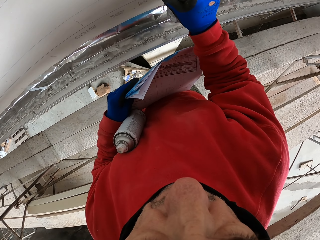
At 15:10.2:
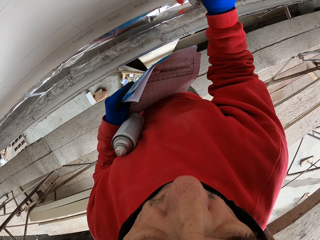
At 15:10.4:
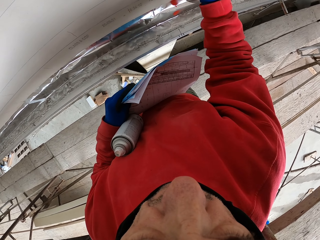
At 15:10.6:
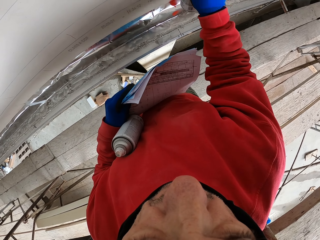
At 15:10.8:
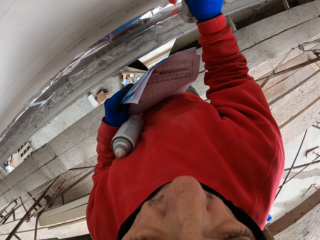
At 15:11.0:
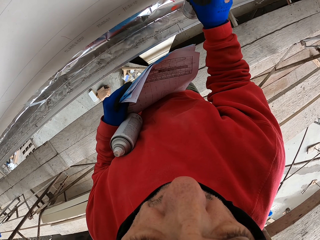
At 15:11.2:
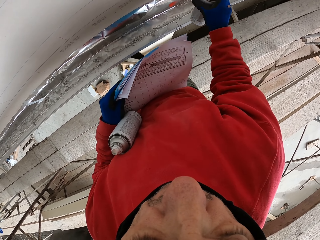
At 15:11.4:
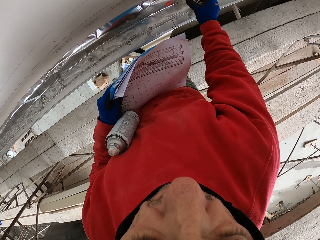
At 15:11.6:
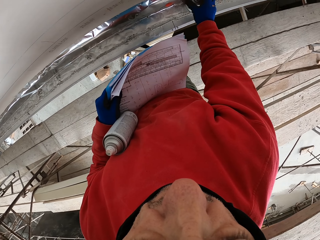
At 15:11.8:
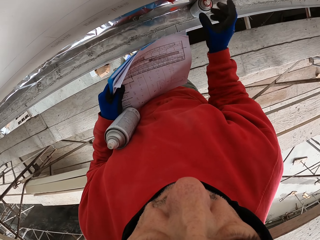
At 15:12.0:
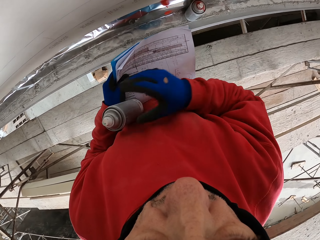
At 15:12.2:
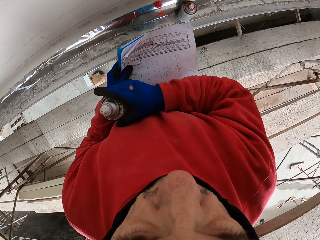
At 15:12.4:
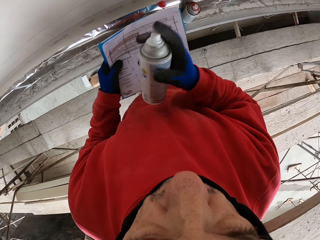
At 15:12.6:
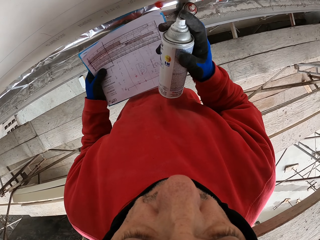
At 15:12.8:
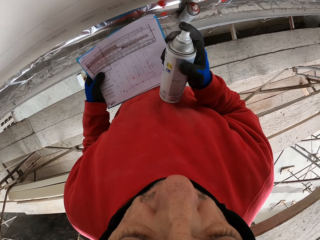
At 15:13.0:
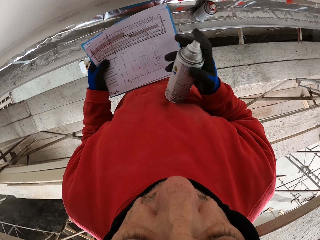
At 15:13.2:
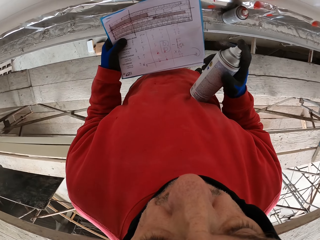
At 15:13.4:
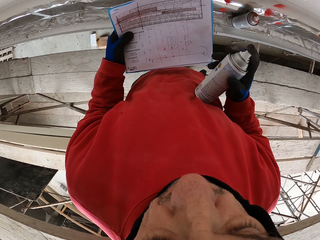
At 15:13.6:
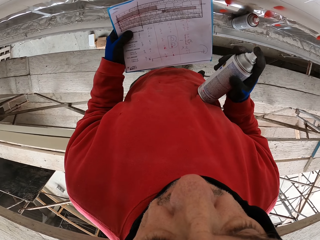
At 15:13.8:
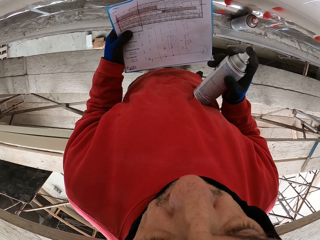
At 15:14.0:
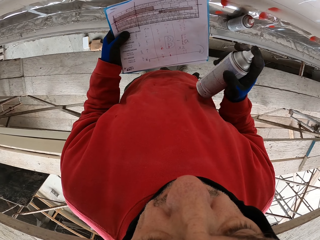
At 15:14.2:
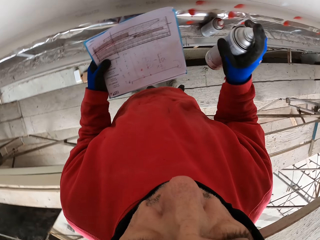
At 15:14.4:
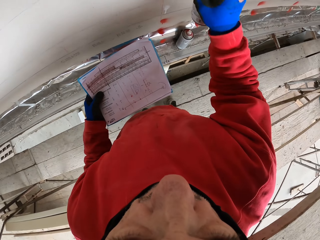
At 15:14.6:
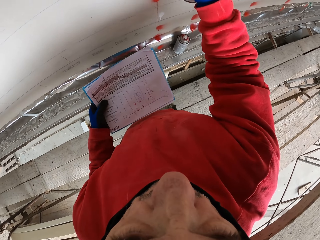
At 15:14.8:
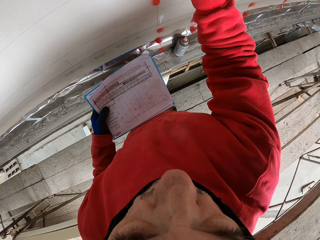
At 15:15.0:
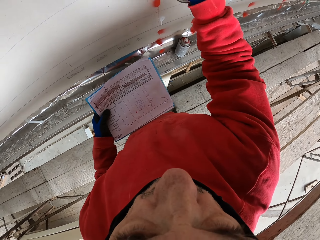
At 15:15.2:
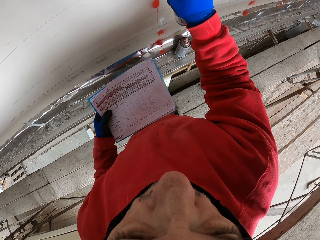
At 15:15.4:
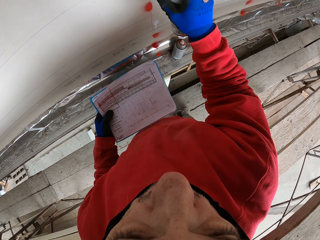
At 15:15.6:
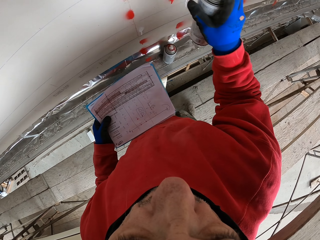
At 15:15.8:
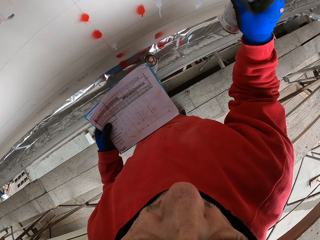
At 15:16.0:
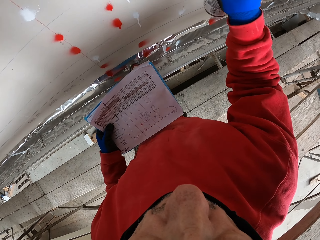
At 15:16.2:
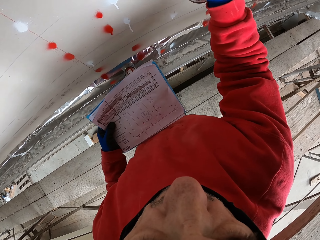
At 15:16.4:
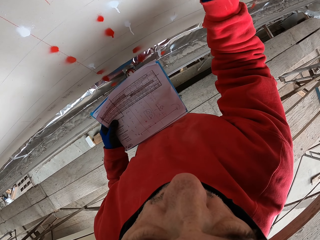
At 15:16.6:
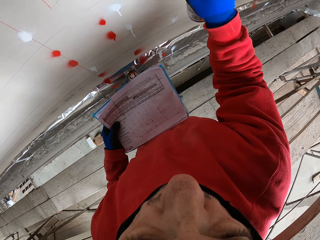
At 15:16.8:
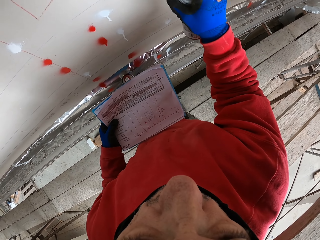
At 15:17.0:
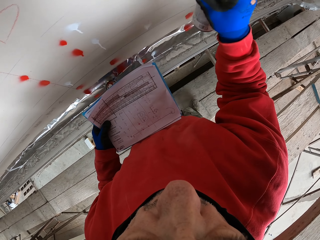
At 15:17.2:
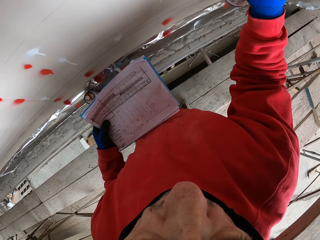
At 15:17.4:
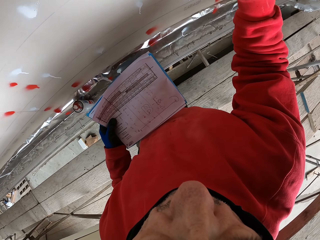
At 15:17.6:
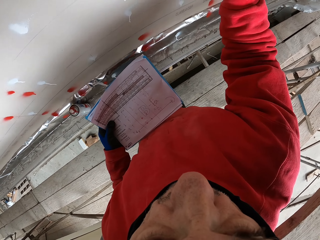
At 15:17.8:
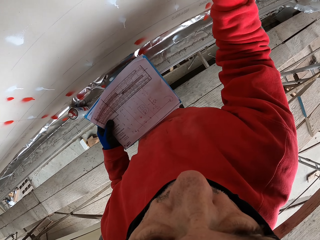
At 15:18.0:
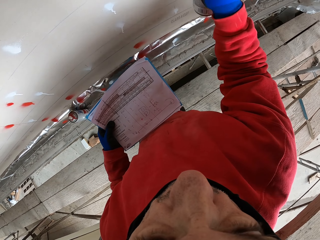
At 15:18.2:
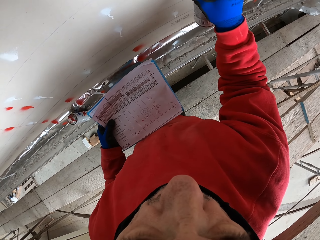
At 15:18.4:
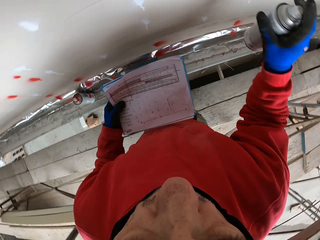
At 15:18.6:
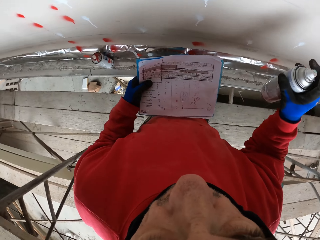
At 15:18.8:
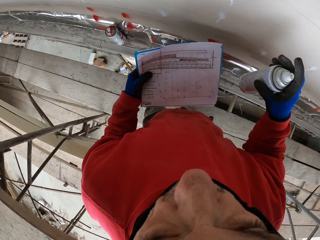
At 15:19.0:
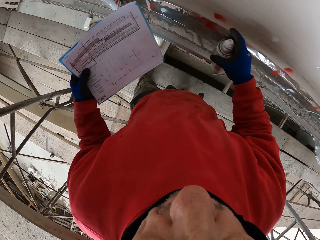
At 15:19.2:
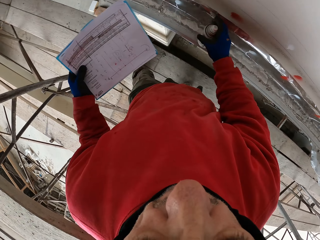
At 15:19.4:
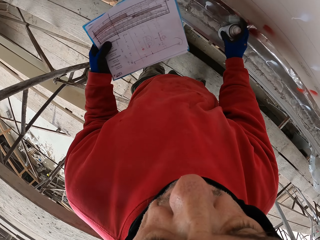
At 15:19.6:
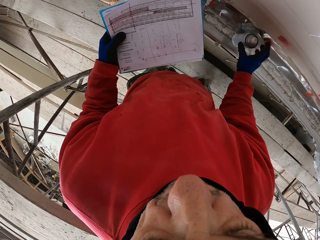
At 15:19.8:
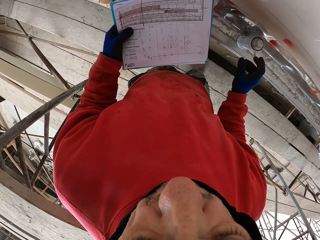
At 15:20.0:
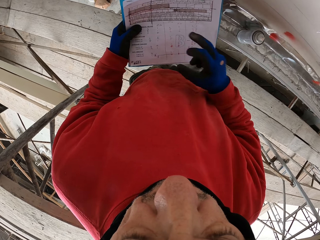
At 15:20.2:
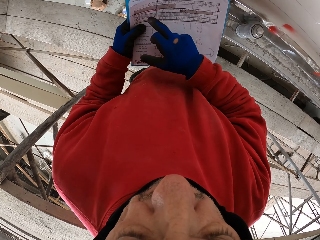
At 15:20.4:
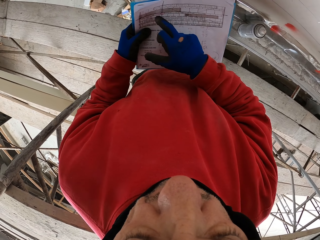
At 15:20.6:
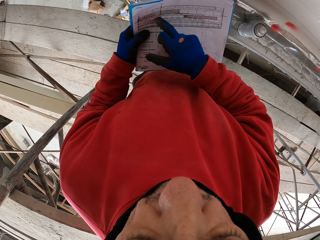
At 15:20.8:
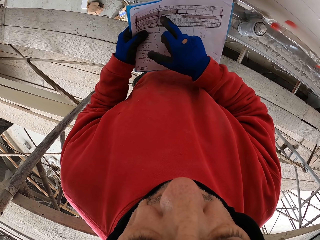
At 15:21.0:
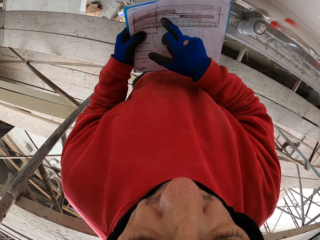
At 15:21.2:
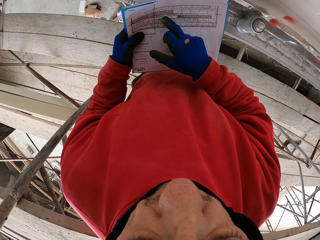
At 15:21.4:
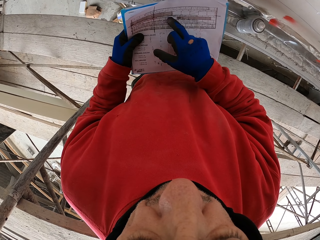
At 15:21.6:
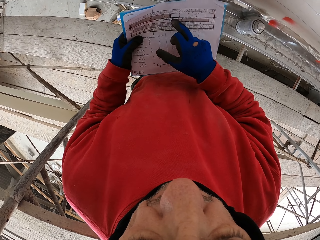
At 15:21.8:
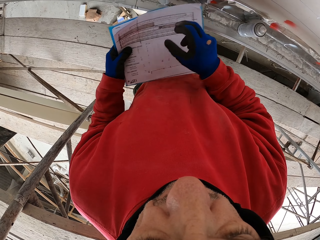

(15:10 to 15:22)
The camera wearer puts the spraying can on the shelf. He takes the spraying can from under his armpit and sprays marks on the wall. He puts the spraying can on the shelf, reads instructions on the paper and touches the paper.

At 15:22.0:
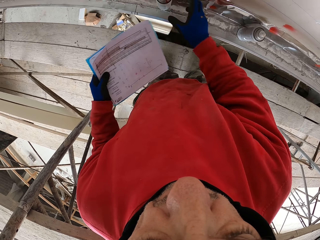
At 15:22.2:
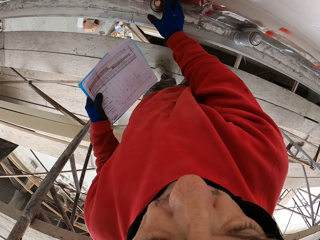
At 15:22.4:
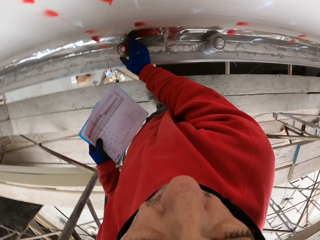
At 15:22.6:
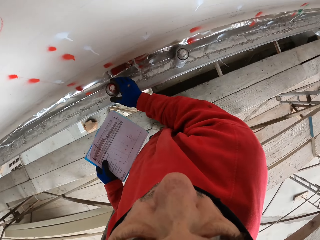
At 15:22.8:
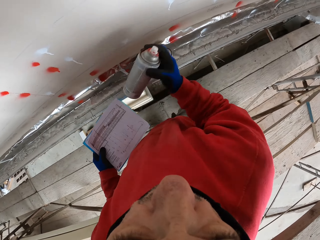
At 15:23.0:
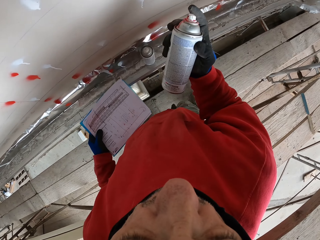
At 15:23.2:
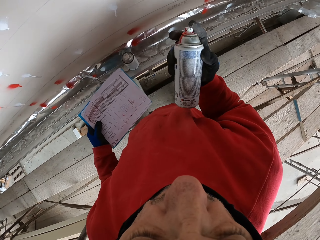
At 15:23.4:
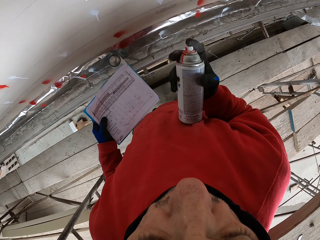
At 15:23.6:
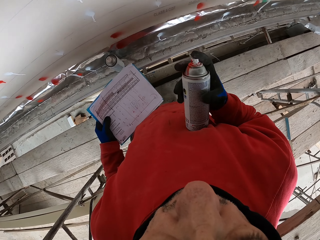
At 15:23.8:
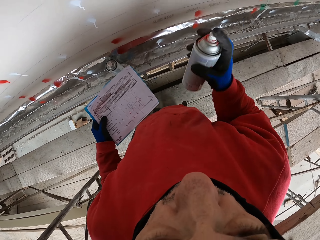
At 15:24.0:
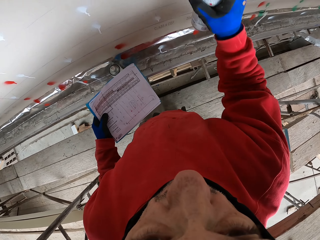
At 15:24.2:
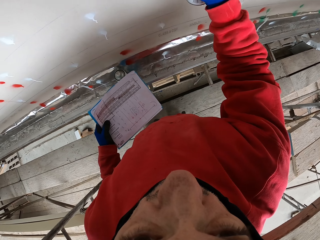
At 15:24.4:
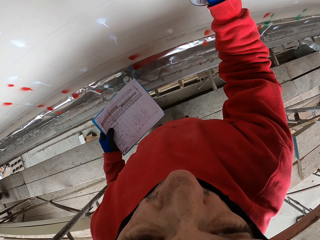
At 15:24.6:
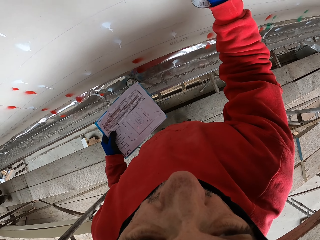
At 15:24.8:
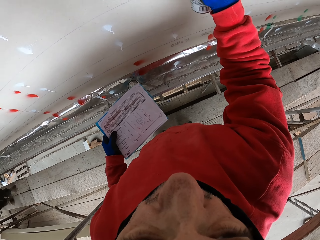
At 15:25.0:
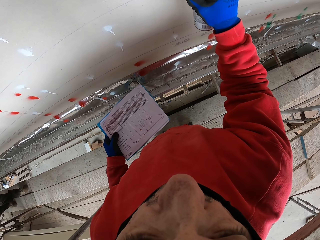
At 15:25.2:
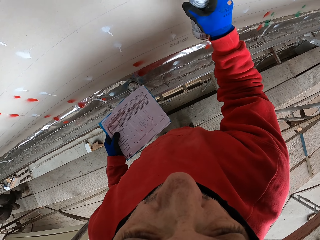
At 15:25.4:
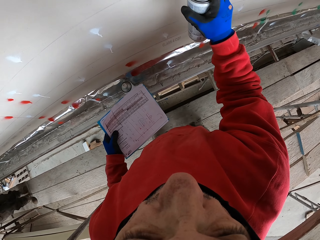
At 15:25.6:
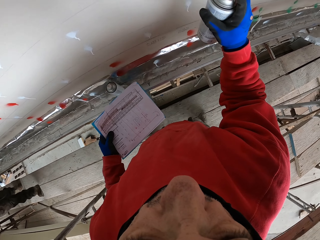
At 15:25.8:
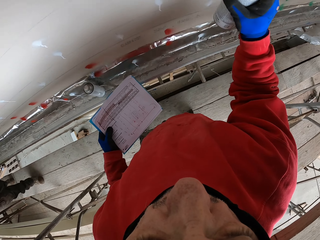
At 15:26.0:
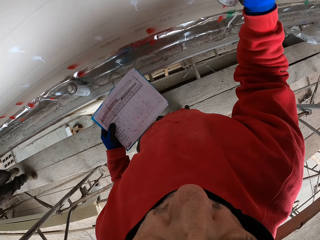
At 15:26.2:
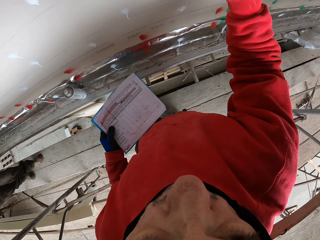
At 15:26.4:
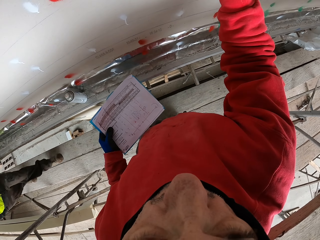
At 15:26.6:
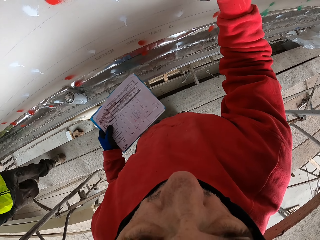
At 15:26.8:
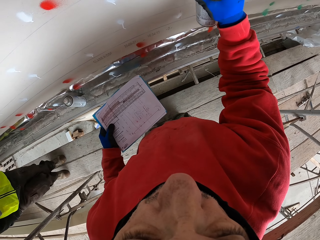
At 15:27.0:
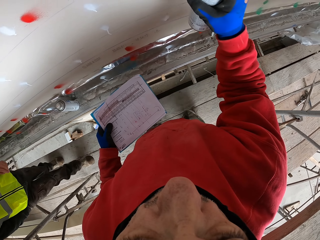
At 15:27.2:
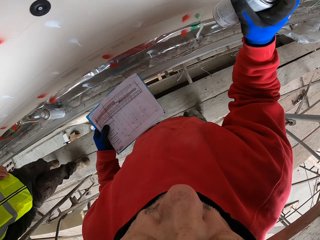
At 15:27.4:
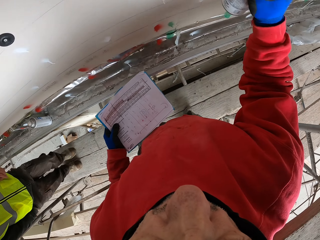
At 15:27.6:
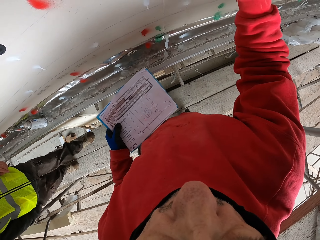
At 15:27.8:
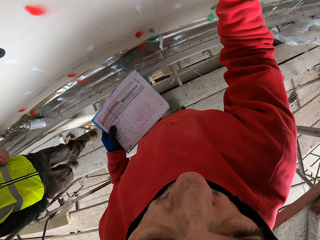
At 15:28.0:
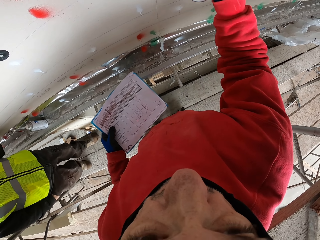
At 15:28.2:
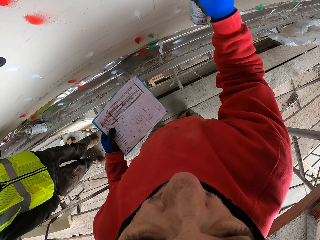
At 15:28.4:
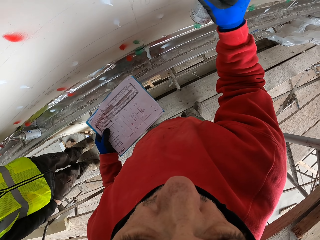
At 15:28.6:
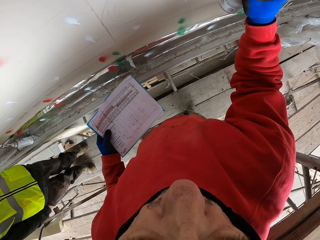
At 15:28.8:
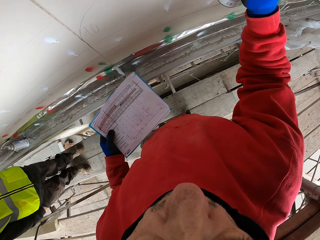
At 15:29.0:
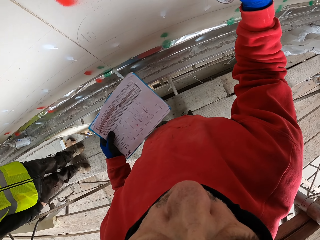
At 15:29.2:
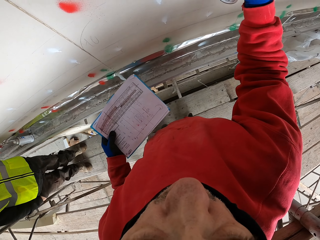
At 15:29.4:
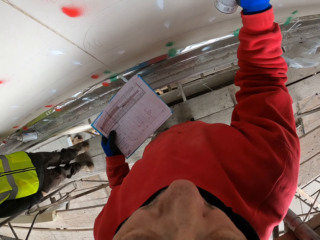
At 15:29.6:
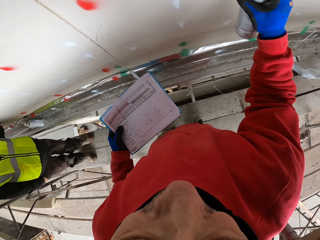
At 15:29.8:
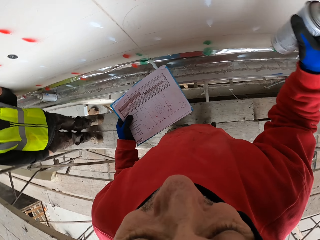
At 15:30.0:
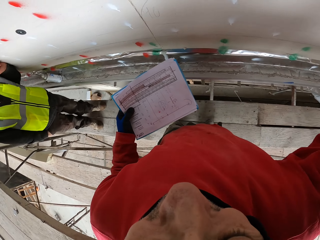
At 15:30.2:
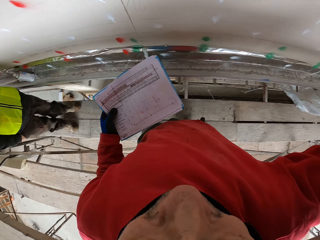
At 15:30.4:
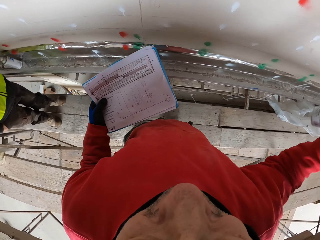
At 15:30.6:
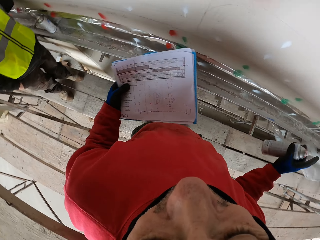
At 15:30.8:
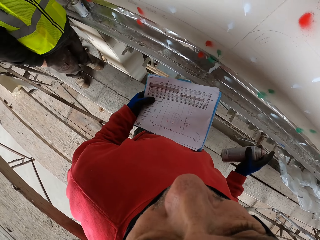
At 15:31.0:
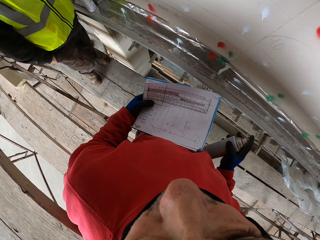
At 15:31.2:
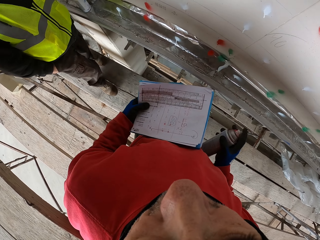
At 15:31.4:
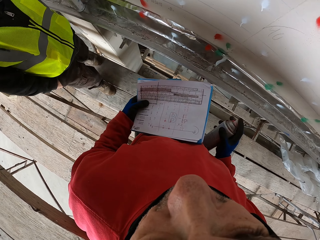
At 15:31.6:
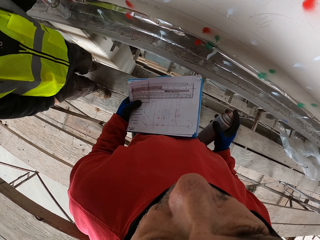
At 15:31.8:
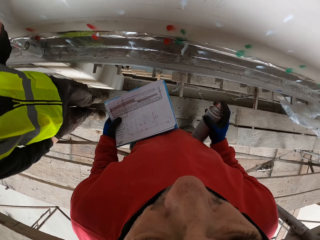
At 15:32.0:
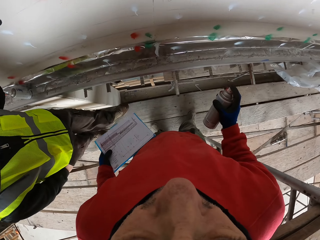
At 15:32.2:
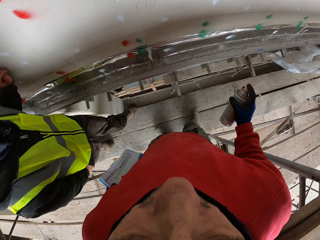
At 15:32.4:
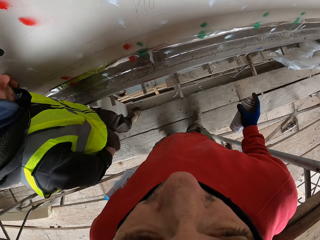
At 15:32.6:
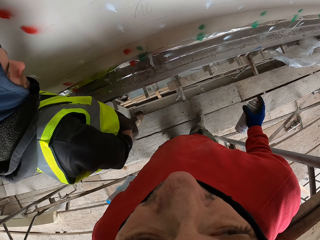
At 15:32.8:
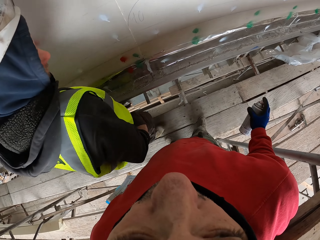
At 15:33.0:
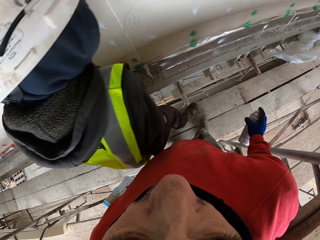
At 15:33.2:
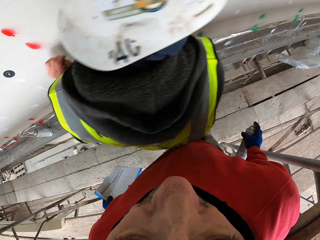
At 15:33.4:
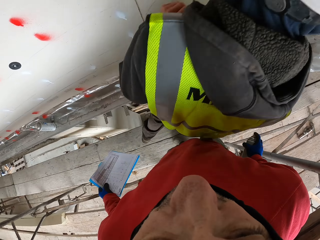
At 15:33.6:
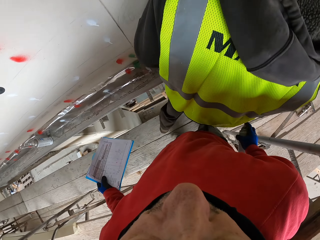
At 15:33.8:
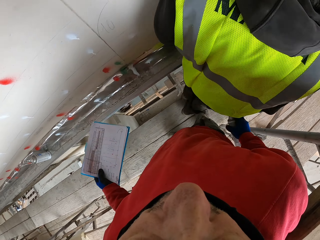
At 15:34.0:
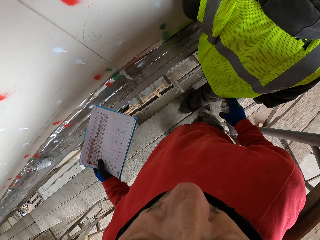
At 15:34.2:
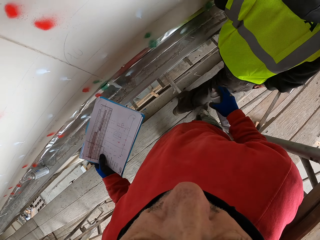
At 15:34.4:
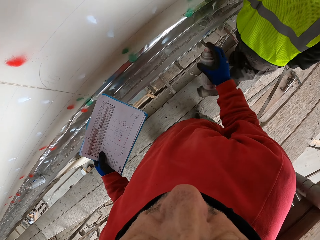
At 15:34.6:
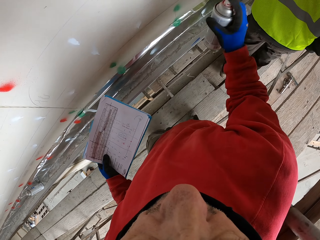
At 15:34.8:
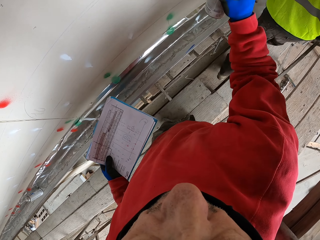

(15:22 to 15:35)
The camera wearer takes the spraying can from the shelf and sprays marks on the wall. A man walks on the wooden surface. The camera wearer sprays marks on the wall and dialogues with the man. The man walks. The camera wearer looks at the man and gives way to the man.
